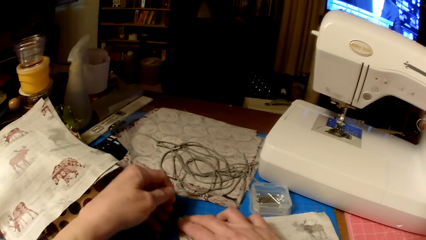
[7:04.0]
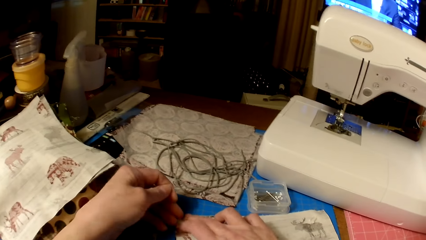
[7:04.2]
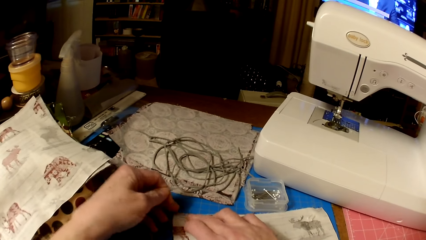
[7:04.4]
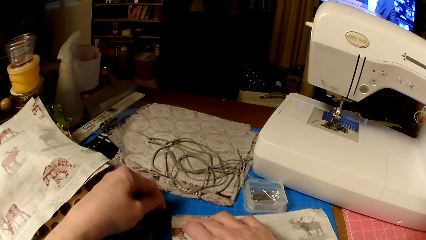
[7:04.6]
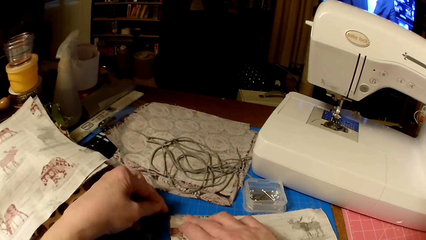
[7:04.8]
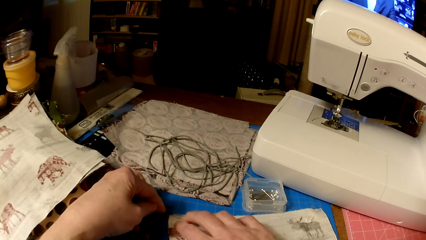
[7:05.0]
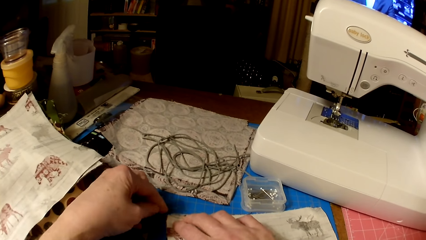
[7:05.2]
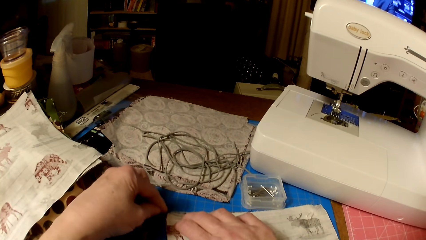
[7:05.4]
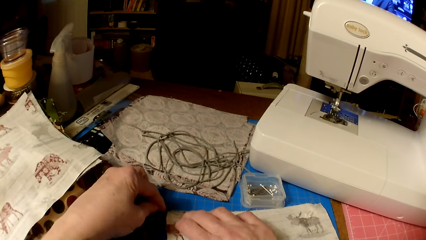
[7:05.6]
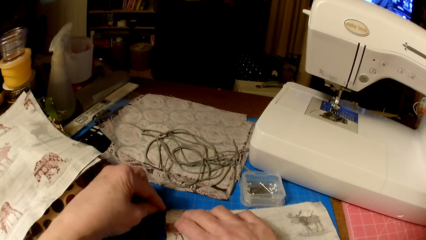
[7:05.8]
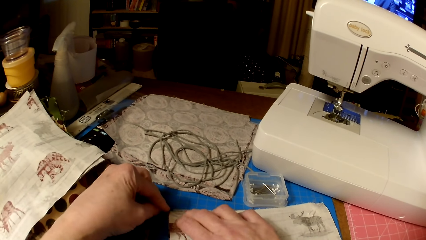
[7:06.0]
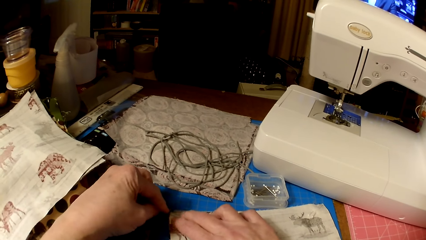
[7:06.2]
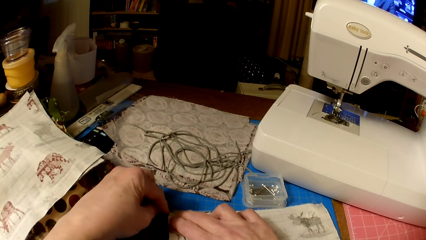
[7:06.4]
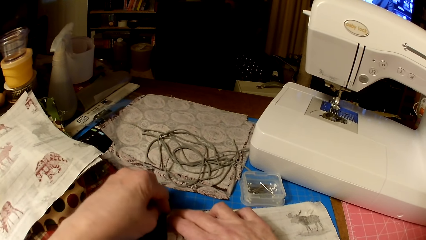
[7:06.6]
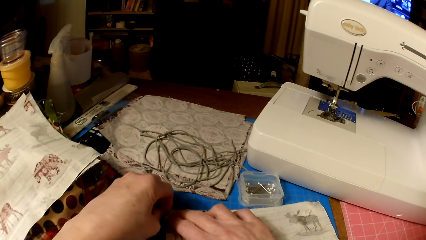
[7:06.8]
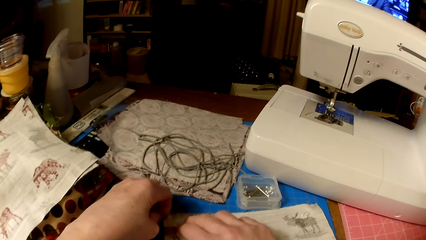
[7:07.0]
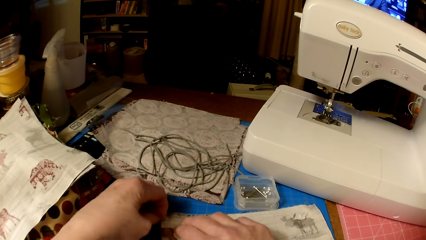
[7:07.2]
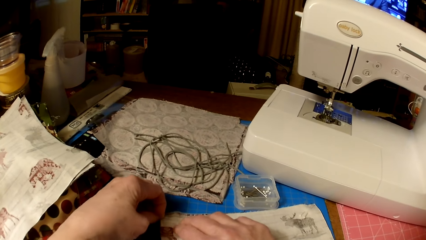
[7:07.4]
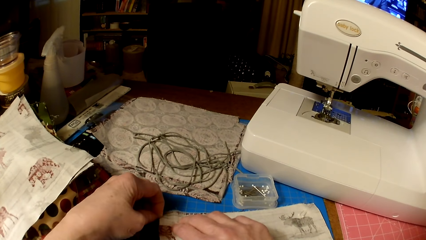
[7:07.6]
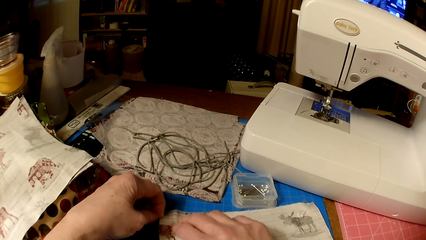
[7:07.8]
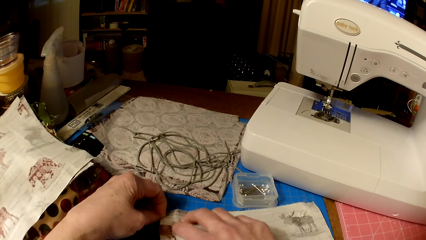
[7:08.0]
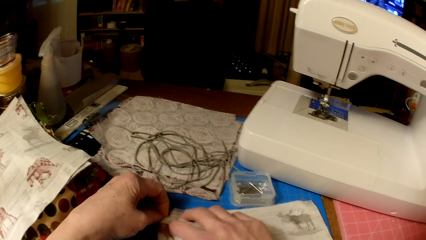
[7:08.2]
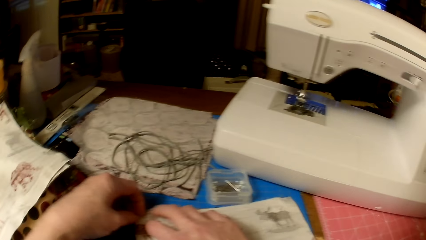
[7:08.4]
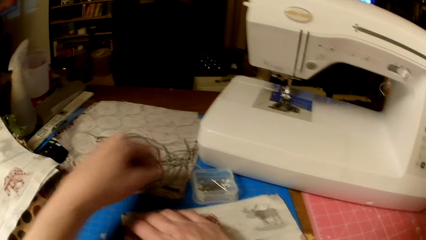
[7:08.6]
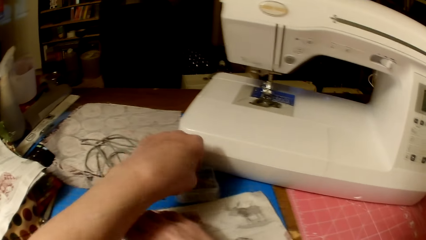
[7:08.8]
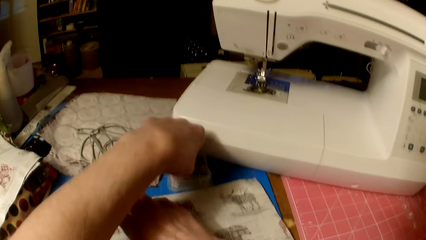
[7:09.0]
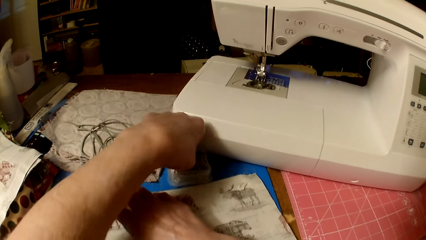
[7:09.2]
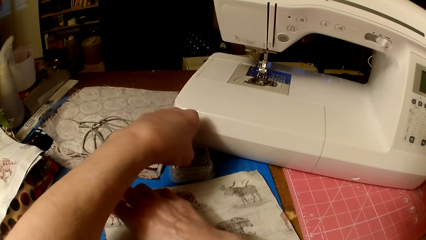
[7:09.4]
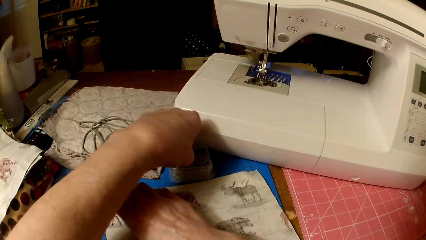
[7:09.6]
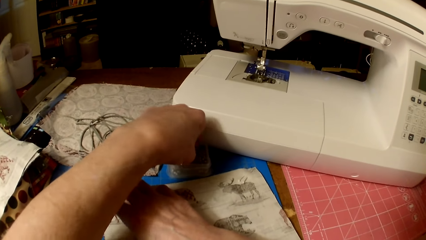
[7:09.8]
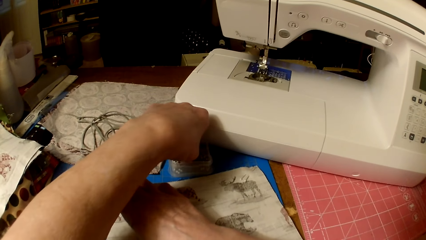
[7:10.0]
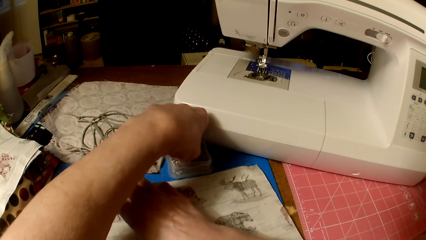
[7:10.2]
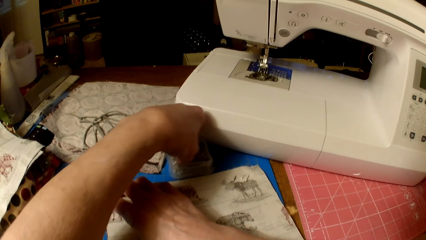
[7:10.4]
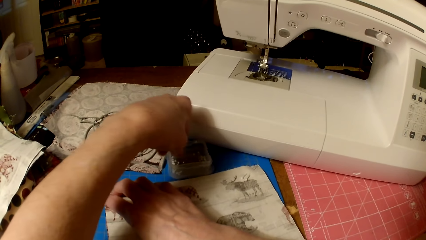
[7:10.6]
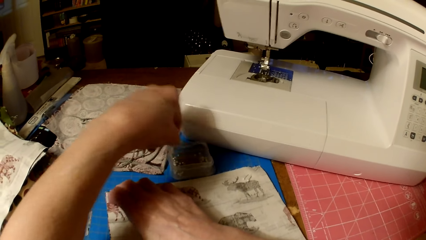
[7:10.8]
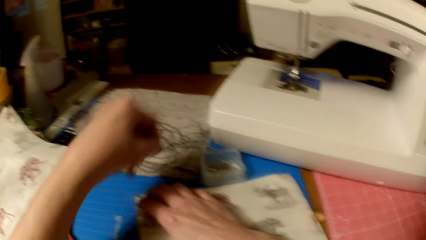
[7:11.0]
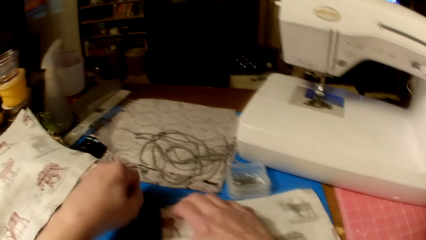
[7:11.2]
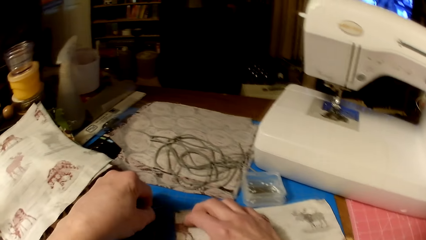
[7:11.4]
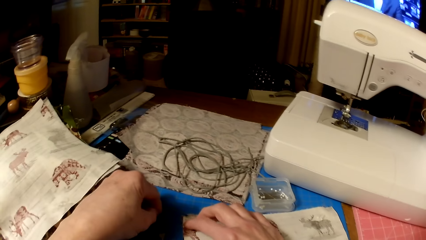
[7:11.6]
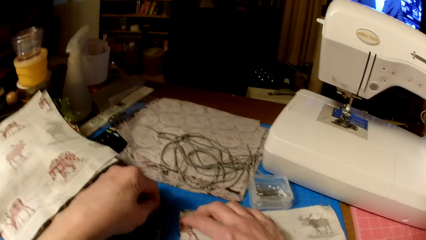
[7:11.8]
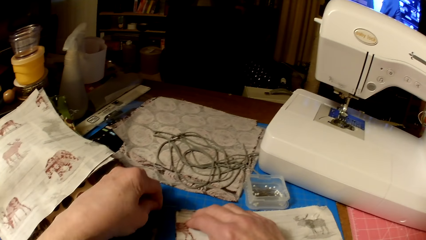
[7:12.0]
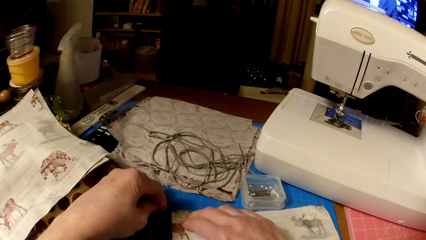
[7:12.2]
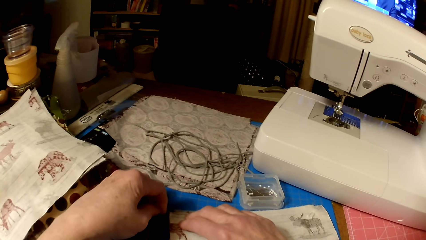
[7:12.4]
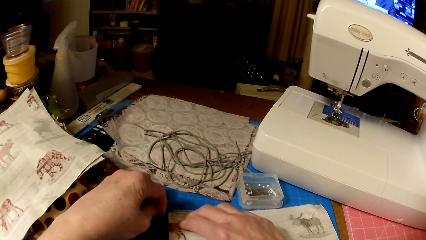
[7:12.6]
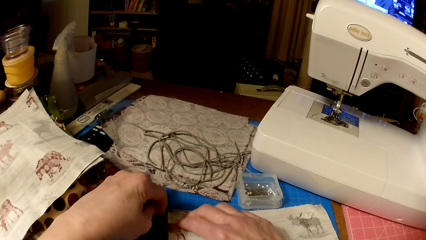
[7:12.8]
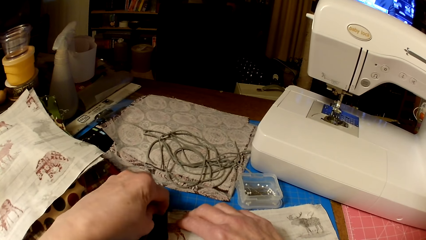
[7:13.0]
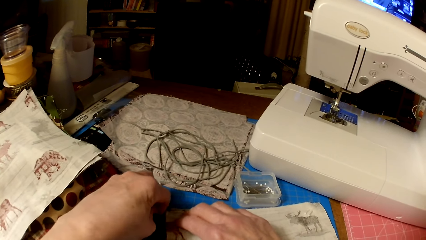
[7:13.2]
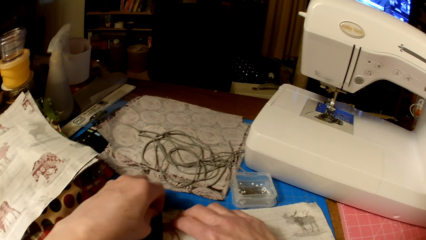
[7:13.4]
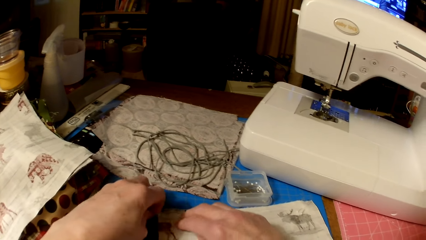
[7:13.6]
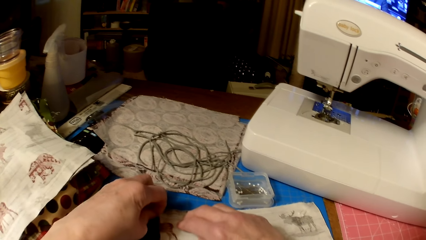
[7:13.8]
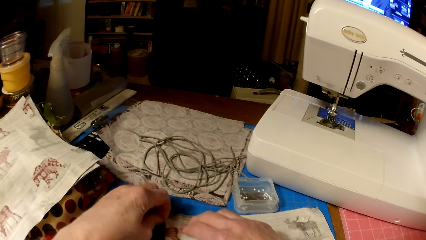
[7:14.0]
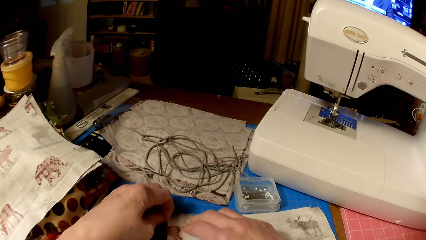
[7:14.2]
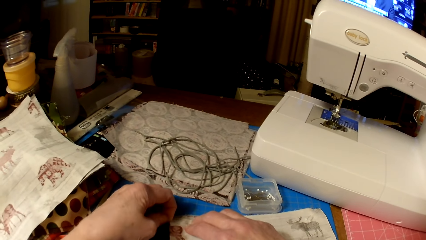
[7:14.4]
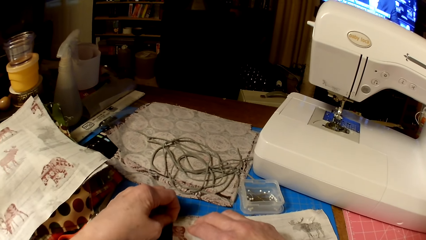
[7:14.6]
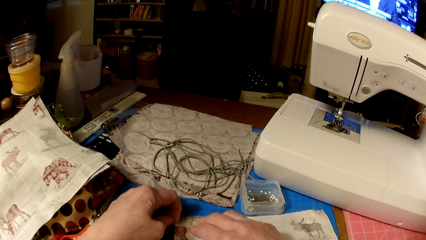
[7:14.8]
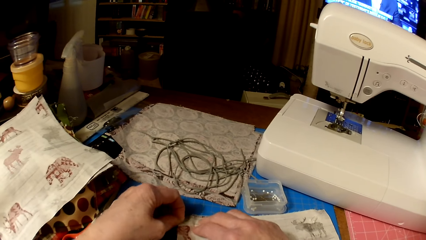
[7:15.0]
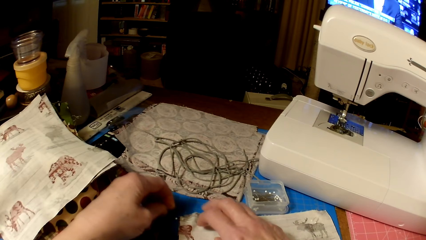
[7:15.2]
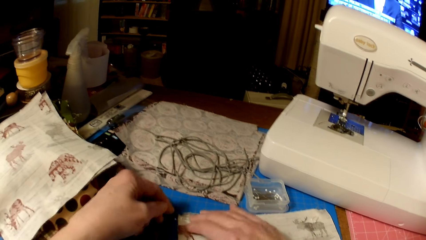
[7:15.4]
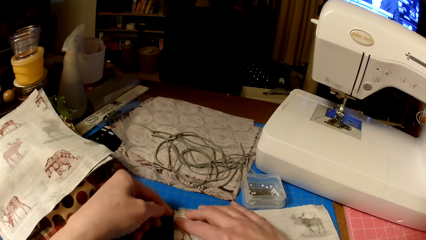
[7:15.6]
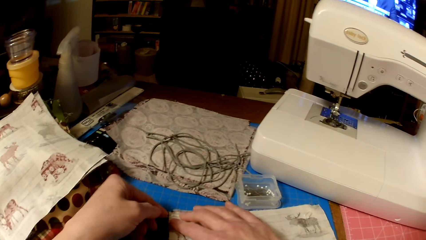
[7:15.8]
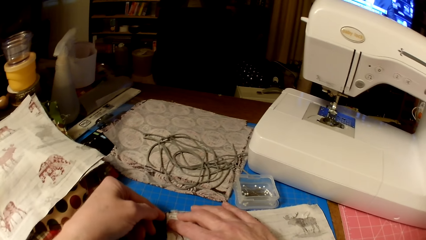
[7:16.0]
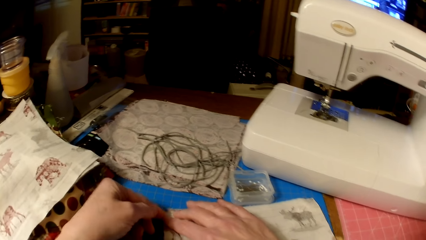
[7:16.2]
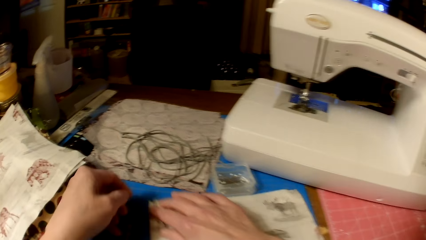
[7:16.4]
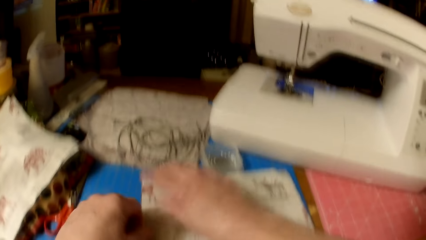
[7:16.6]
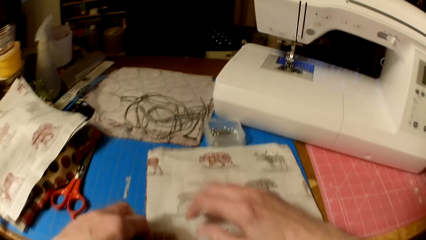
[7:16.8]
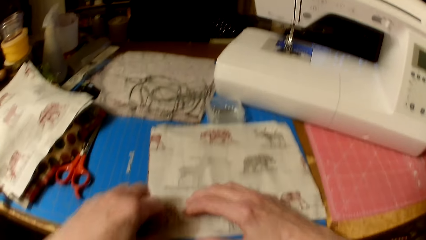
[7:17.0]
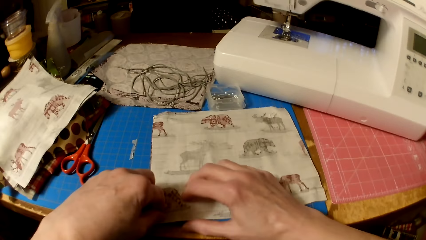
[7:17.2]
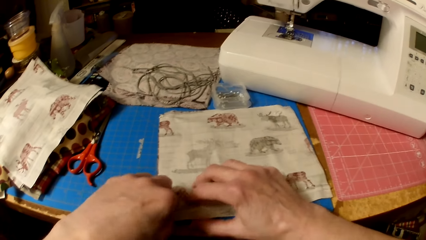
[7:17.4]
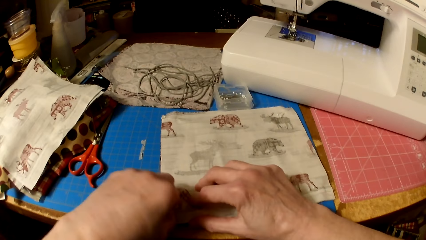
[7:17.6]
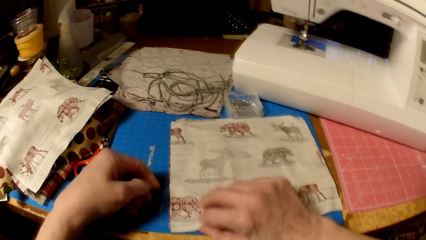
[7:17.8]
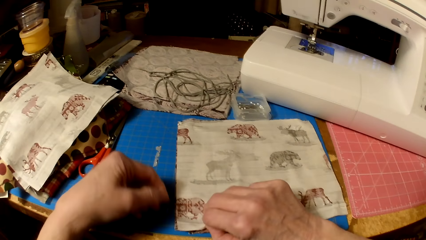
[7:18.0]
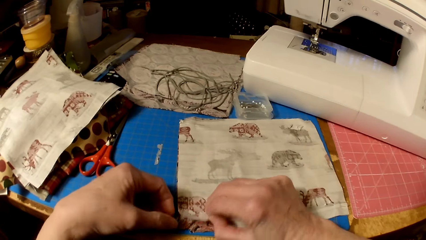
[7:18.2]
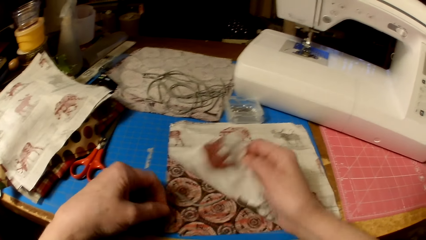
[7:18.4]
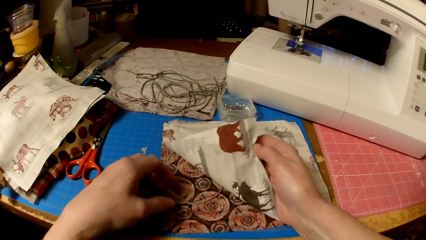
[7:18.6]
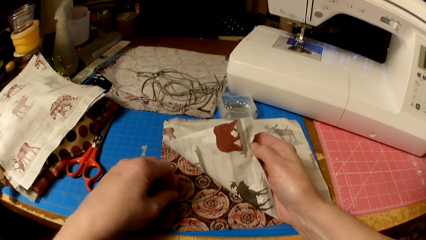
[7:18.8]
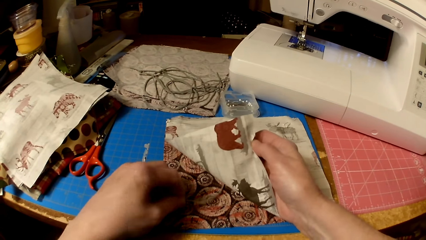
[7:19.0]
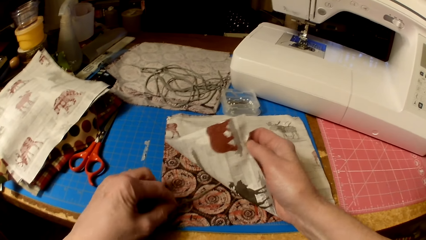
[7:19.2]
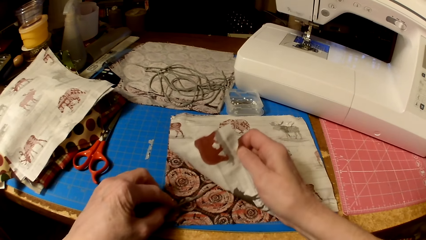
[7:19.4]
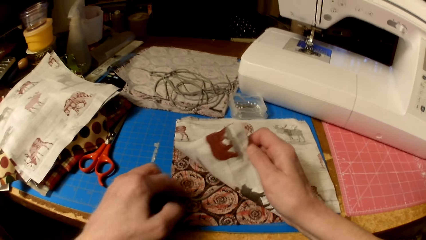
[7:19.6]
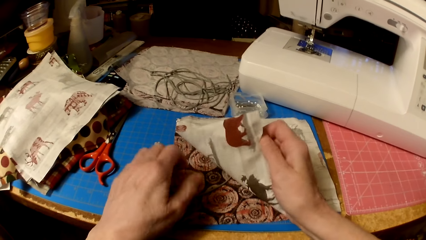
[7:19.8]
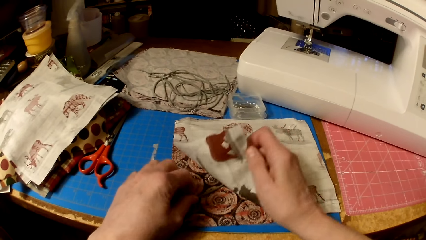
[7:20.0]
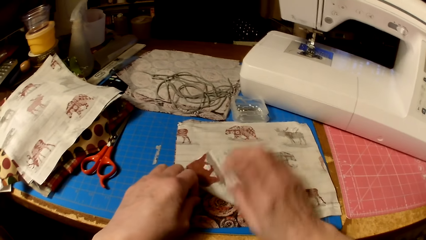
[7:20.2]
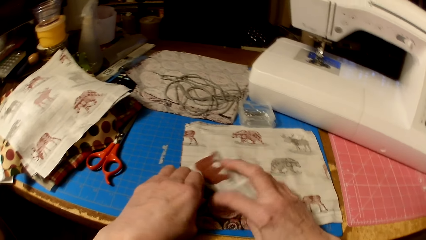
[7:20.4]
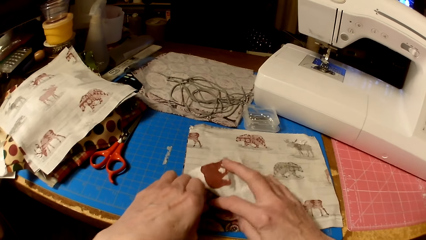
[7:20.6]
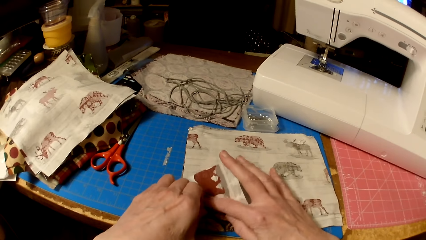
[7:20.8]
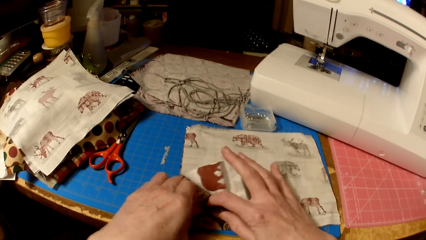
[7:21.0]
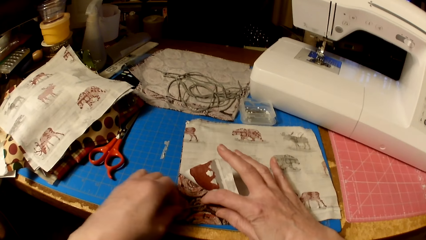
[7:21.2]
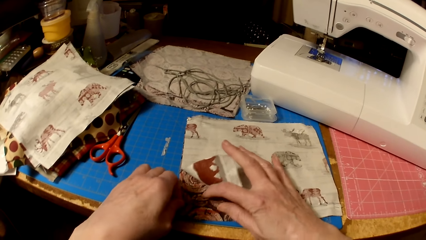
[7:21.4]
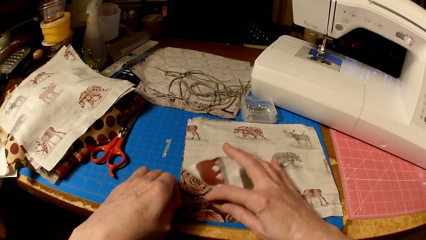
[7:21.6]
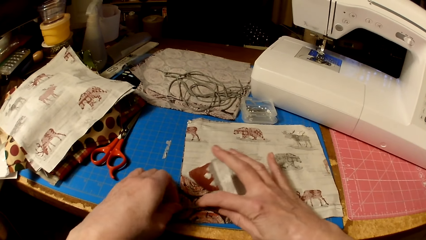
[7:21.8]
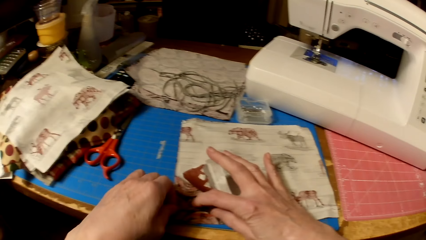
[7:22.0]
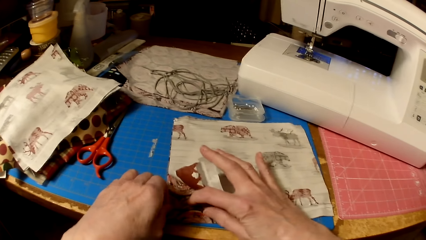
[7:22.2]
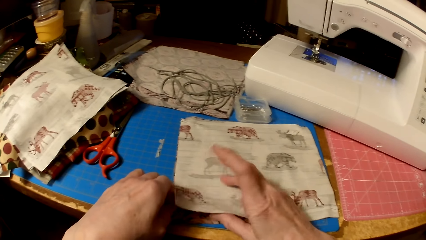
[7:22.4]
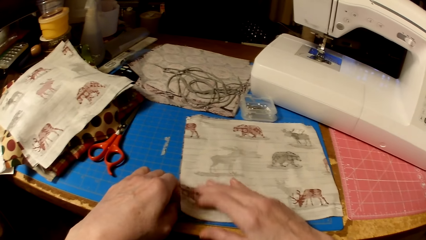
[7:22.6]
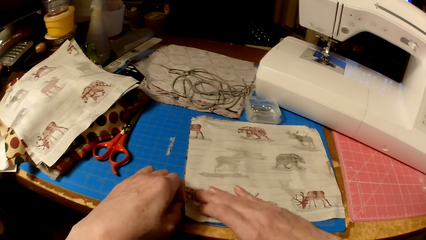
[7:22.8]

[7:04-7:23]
The camera wearer puts a pin on the pieces of cloth. They pick a pin. They put the pin on the pieces of cloth. They lift the piece of cloth. They fix the piece of thread in the cloth.
